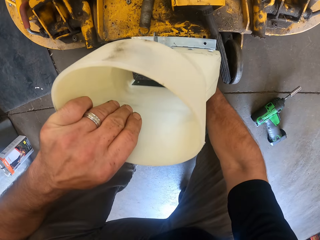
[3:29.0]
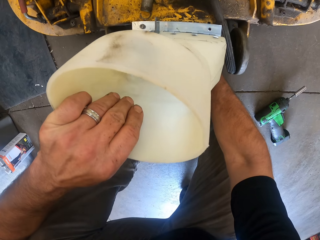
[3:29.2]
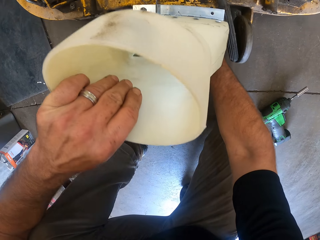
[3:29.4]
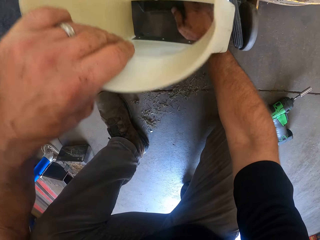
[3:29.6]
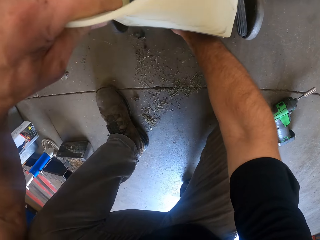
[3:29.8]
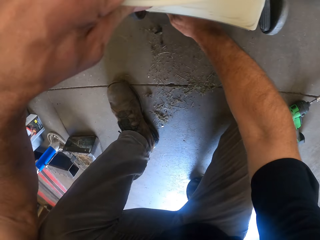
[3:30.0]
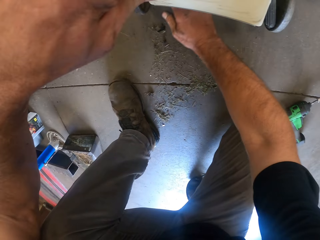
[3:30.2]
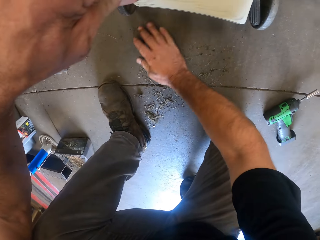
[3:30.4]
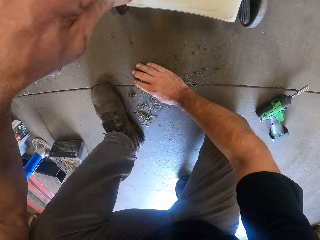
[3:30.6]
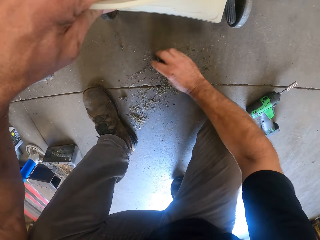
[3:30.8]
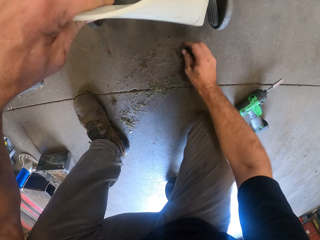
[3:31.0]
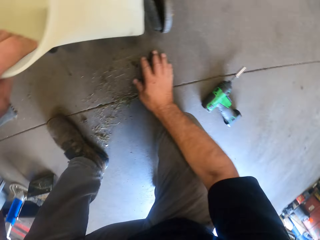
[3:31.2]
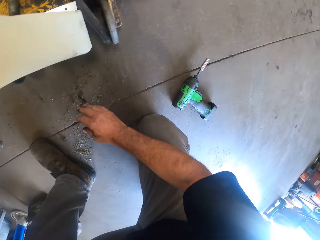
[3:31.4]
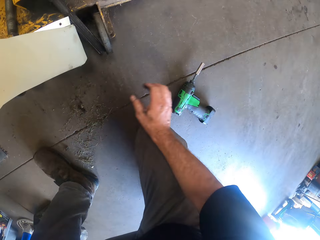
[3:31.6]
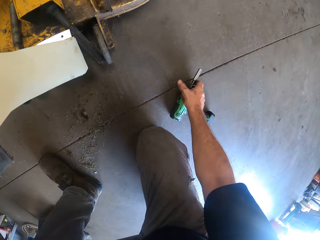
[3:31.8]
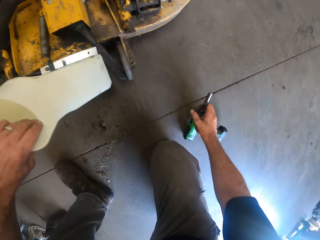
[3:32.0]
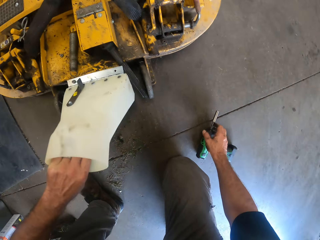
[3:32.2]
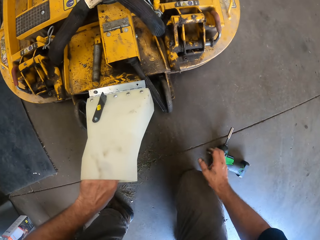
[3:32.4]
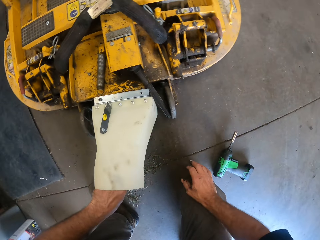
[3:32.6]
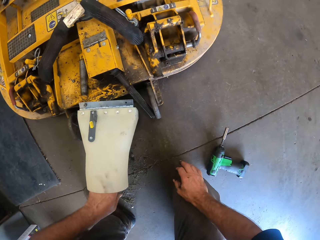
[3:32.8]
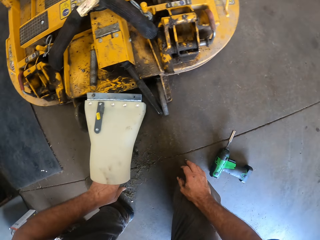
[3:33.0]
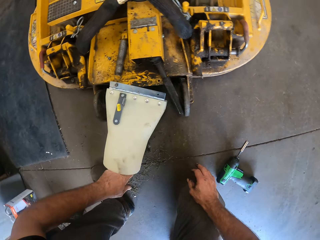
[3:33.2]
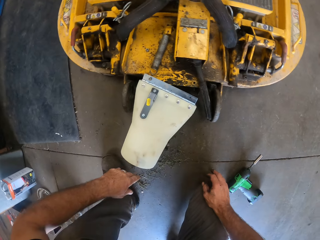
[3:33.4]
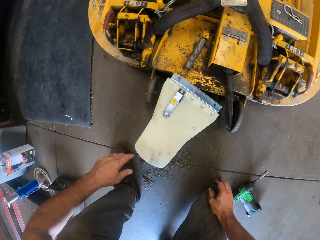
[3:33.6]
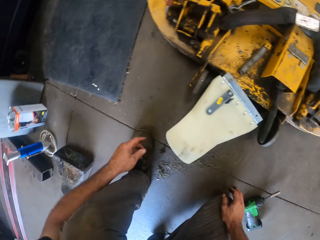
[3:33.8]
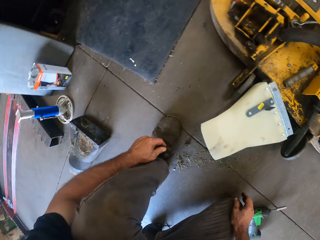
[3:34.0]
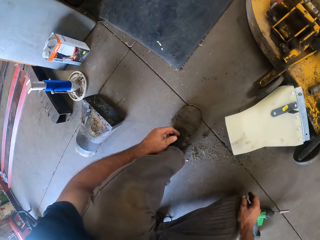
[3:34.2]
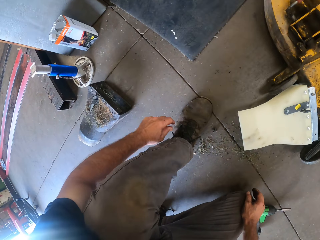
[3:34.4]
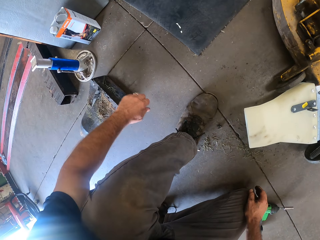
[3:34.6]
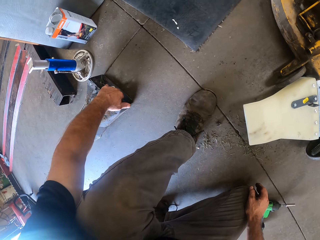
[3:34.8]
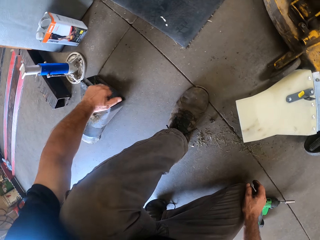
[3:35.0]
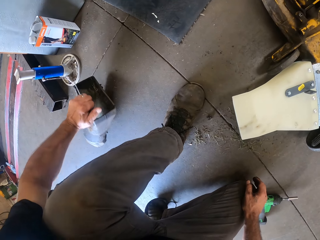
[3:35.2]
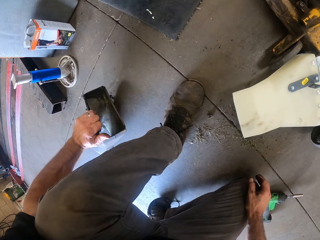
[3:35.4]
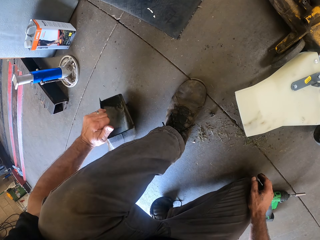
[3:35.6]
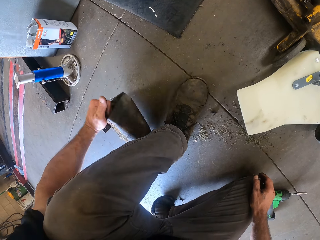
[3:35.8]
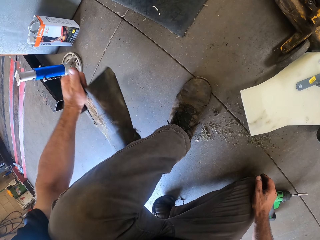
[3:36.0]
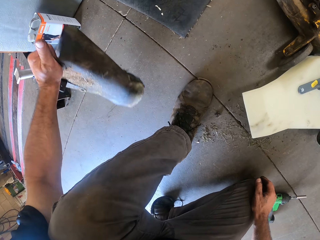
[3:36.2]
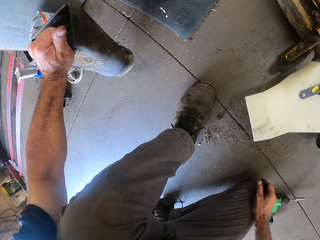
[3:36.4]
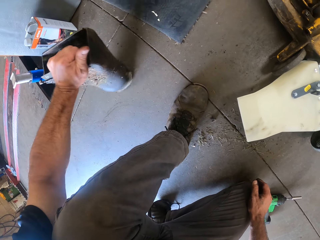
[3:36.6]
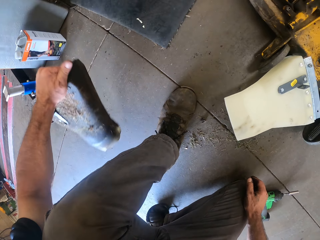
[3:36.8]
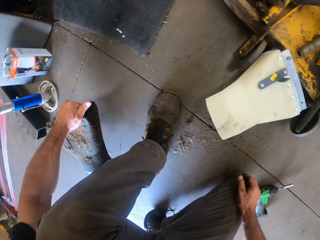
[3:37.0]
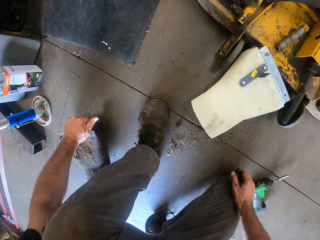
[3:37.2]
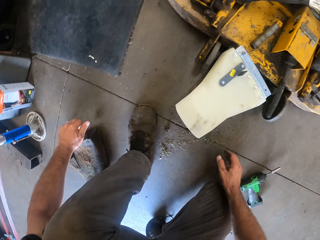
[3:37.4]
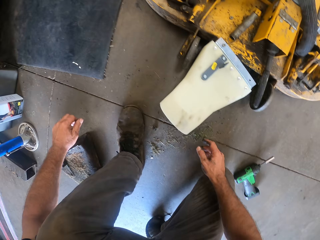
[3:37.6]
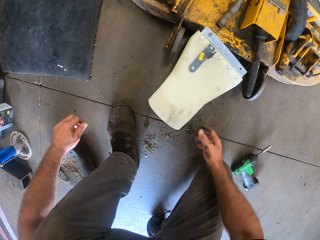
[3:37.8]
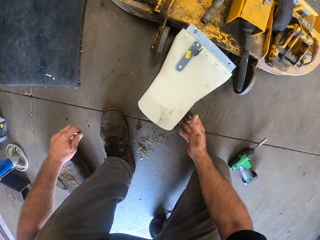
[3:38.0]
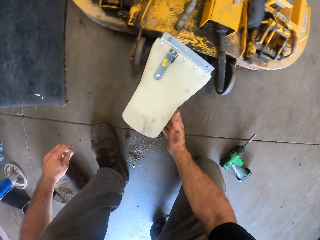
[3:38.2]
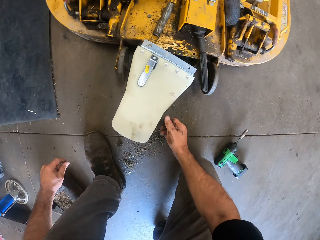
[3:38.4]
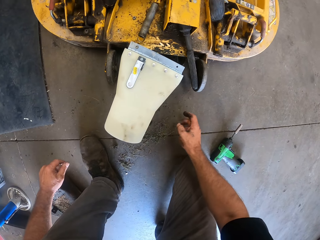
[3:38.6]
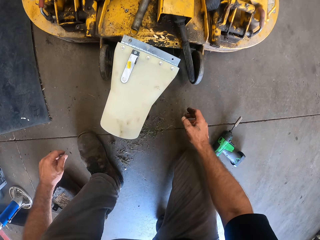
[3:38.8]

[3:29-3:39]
The camera wearer packs the dirt on the floor with his hands. He checks the metal case on the floor.

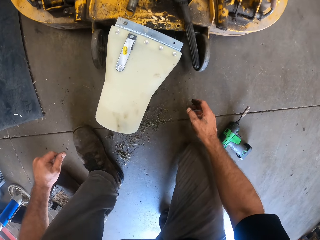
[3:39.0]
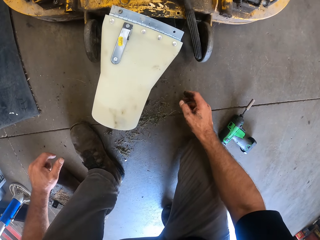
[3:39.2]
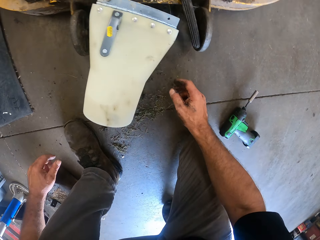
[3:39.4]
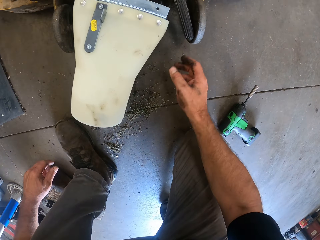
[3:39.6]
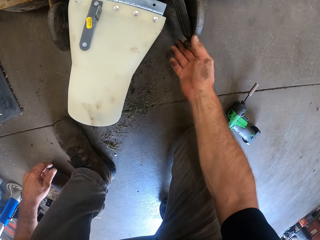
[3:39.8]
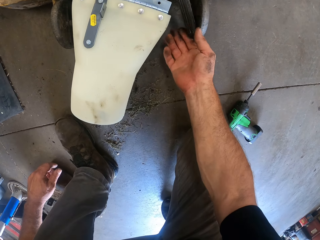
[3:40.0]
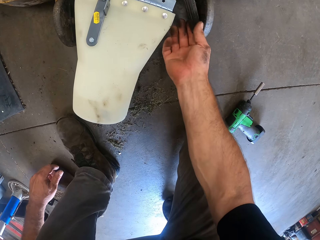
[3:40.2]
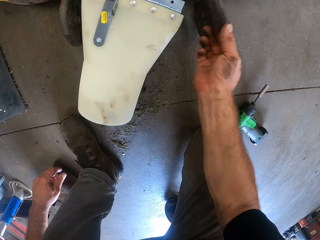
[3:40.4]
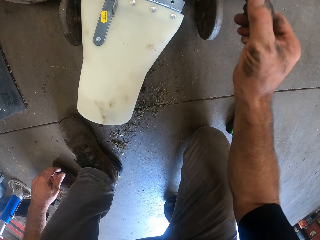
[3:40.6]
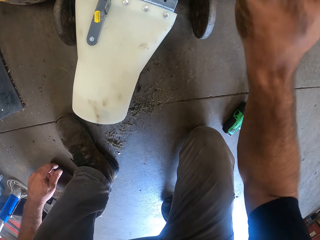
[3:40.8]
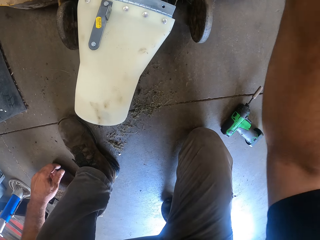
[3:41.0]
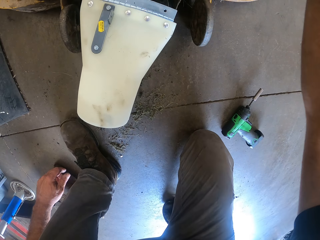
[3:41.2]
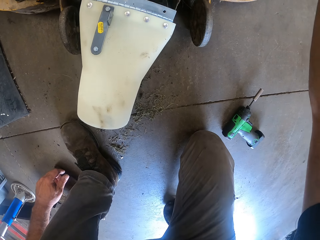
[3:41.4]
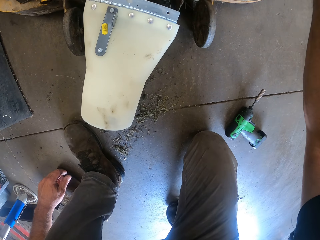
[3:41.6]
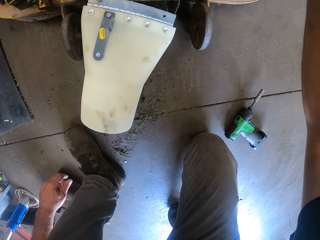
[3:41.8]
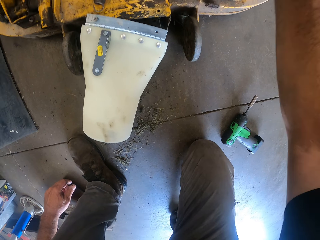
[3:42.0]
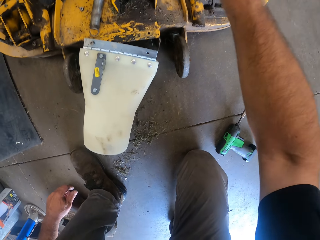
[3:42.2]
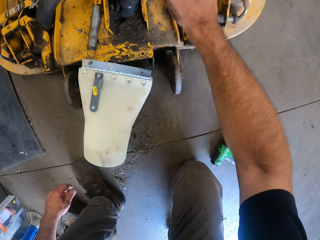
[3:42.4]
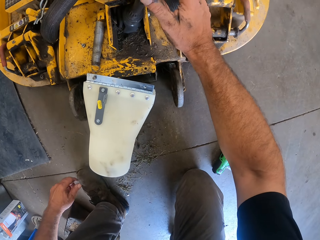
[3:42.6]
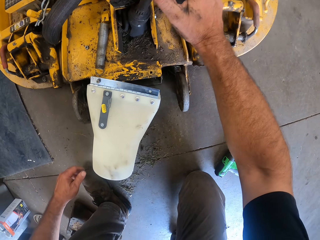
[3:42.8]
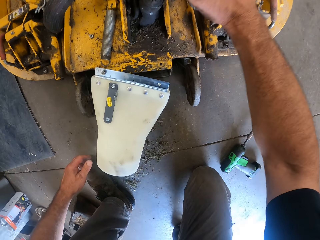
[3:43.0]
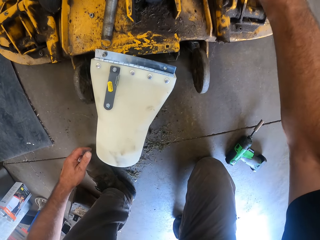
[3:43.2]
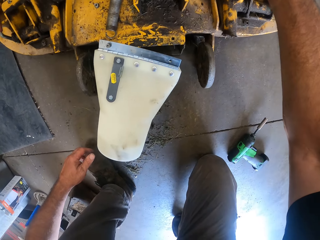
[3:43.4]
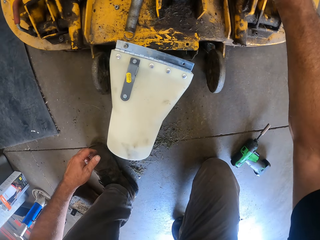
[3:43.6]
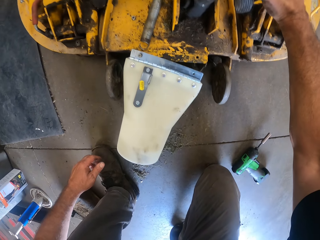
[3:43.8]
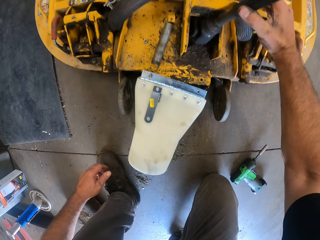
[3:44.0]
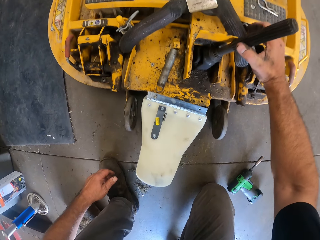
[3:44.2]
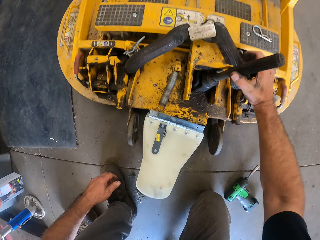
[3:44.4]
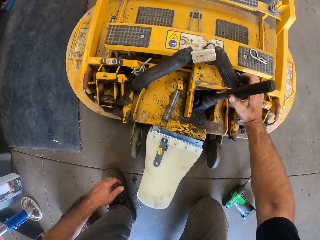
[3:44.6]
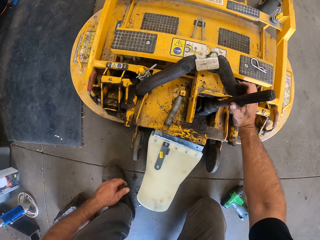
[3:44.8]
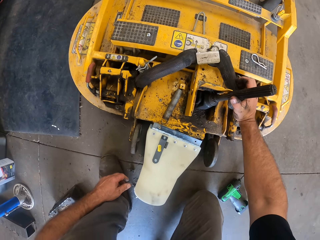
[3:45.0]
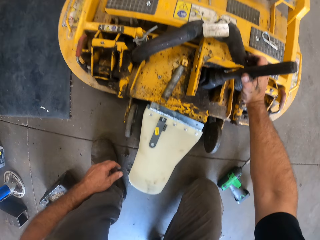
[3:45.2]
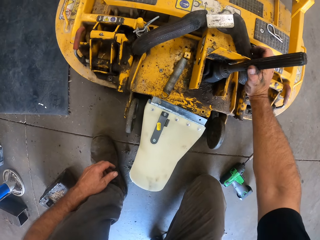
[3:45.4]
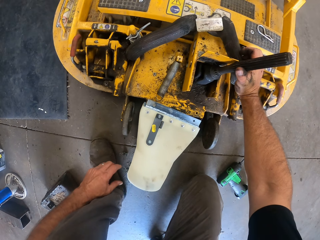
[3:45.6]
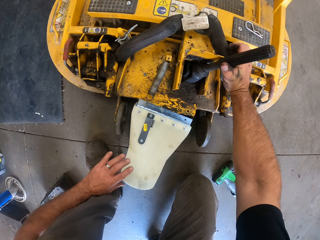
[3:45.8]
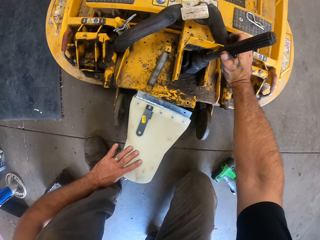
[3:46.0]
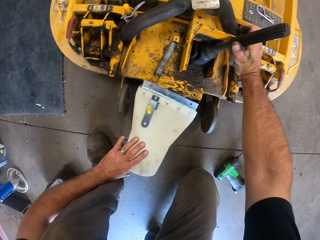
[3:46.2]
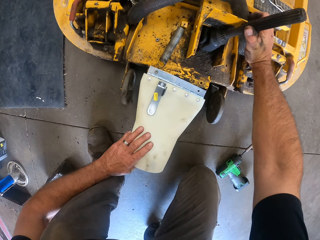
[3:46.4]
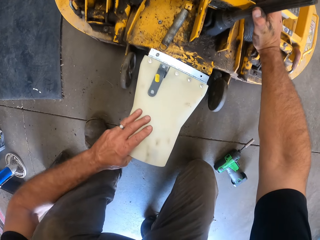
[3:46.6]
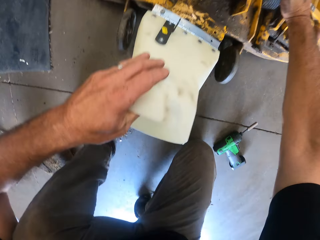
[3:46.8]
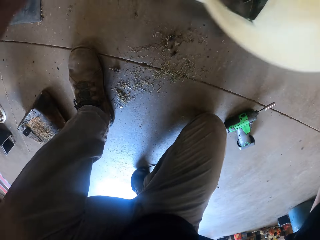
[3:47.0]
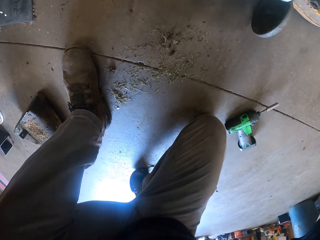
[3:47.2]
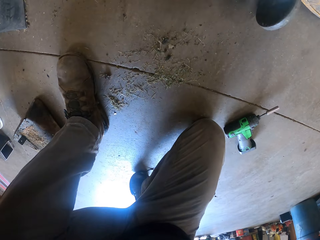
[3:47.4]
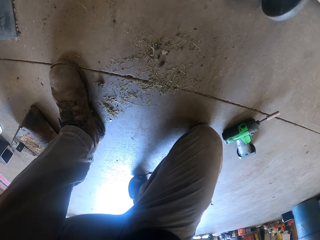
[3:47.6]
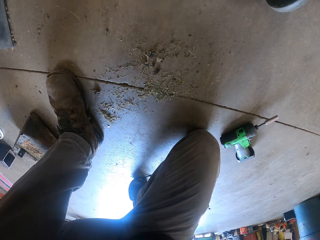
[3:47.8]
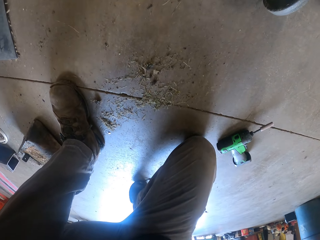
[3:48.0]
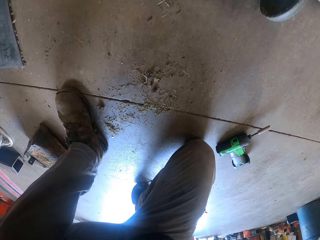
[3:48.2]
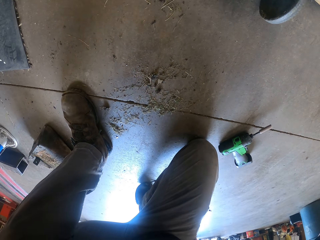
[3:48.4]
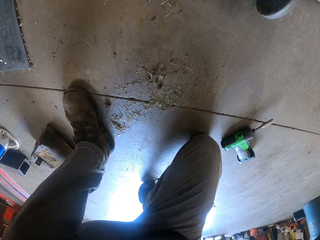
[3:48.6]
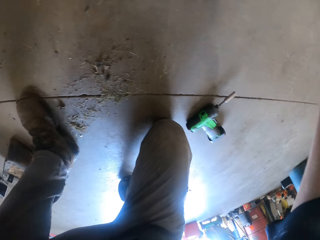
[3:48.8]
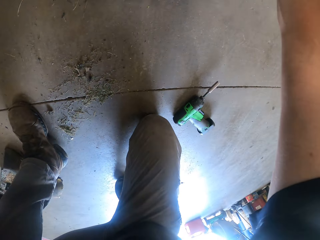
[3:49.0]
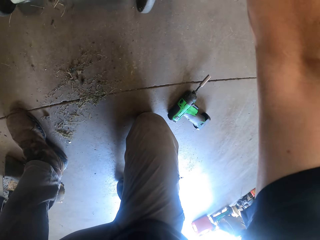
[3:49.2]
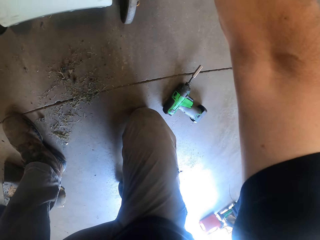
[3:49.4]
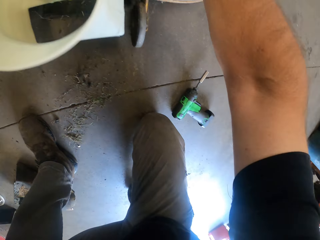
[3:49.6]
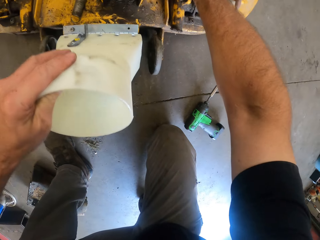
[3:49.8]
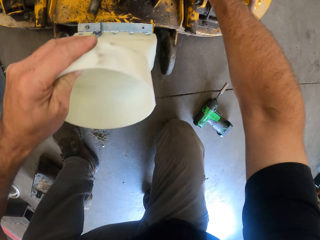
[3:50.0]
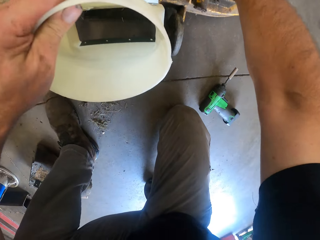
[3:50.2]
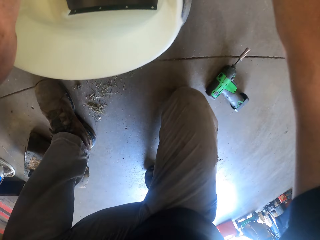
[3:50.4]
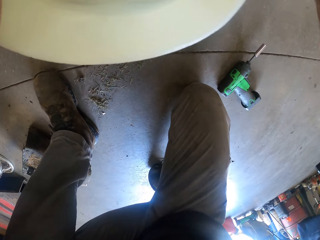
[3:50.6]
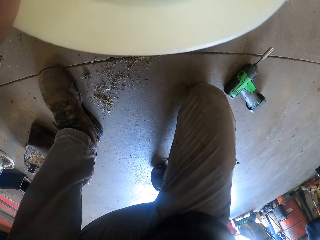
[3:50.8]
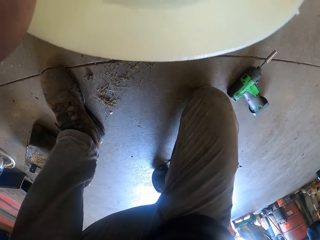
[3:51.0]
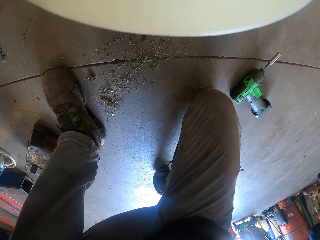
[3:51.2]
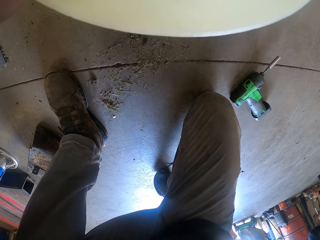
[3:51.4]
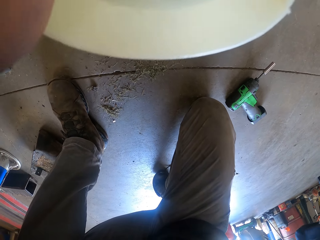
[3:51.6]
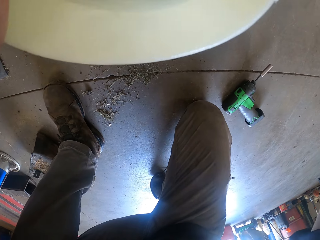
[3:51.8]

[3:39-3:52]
The camera wearer pushes back and forth the lawn mower deck. They check the new trash can on the lawn mower deck.
